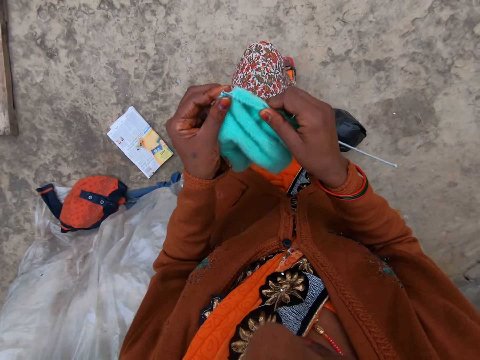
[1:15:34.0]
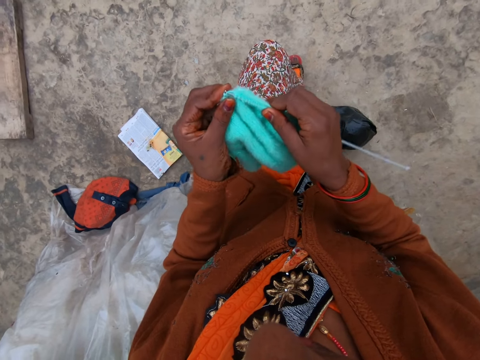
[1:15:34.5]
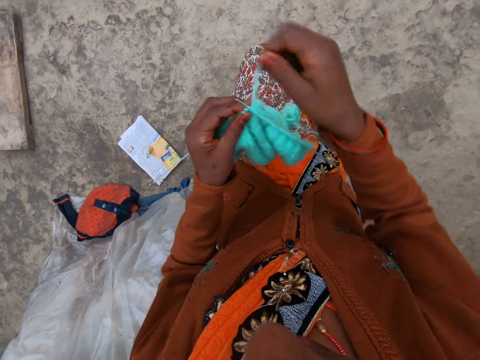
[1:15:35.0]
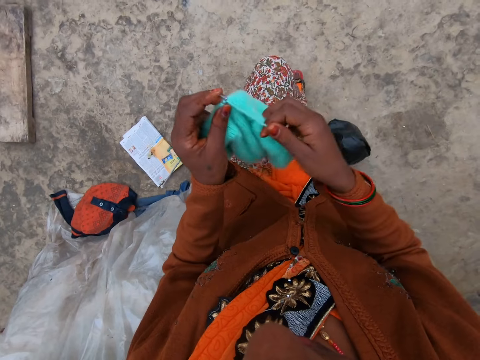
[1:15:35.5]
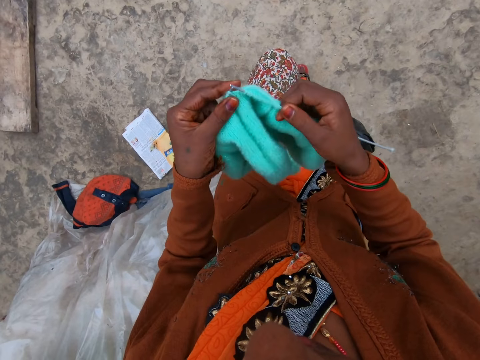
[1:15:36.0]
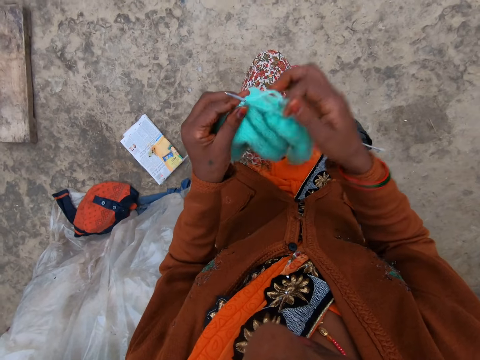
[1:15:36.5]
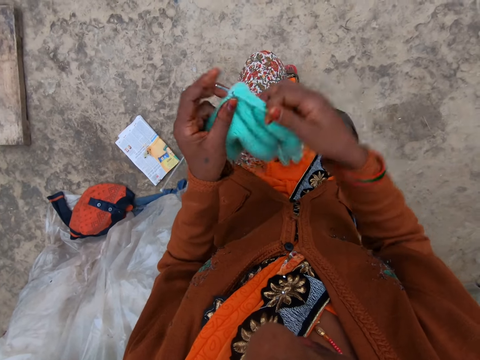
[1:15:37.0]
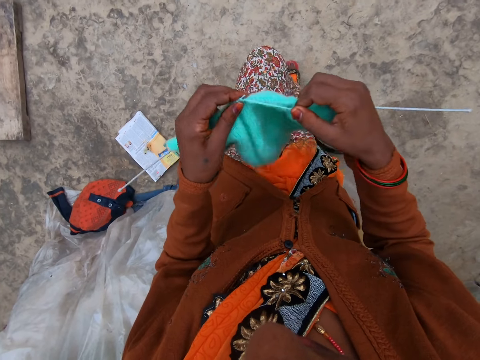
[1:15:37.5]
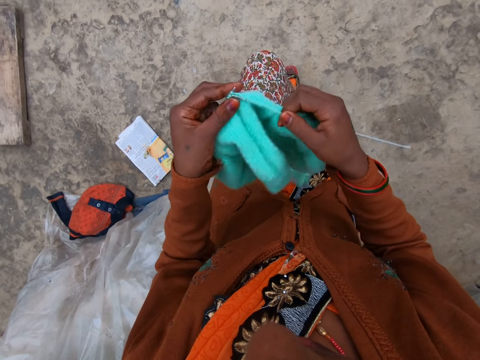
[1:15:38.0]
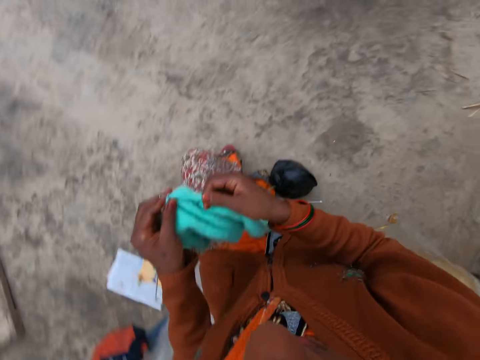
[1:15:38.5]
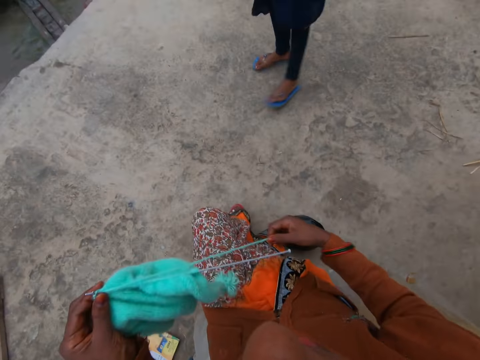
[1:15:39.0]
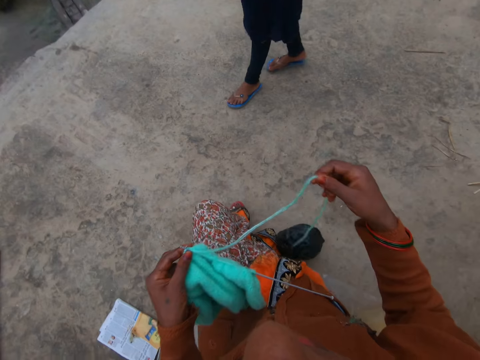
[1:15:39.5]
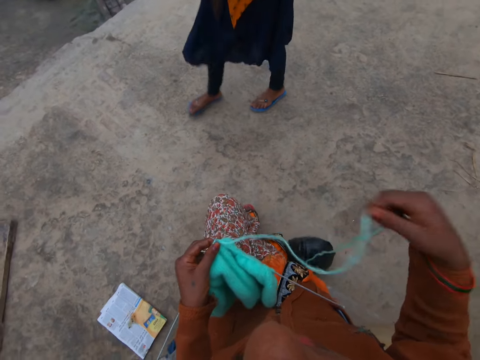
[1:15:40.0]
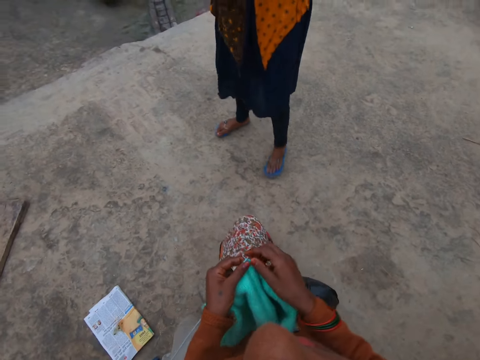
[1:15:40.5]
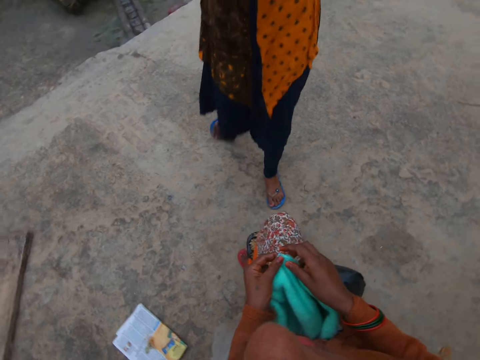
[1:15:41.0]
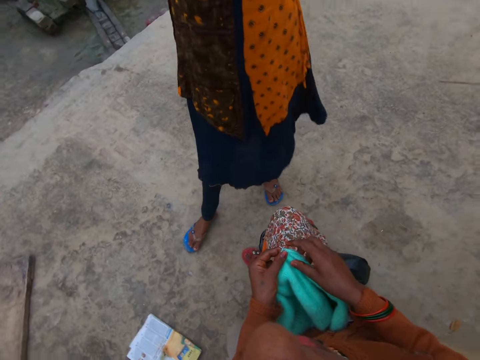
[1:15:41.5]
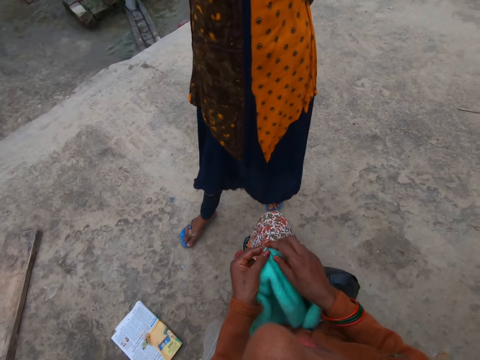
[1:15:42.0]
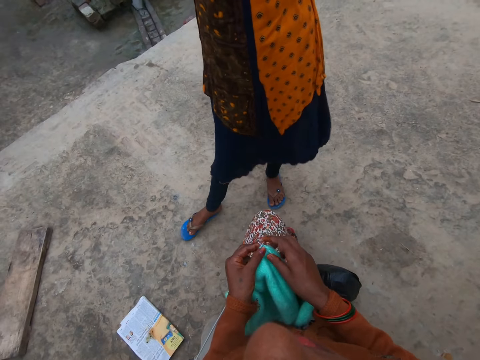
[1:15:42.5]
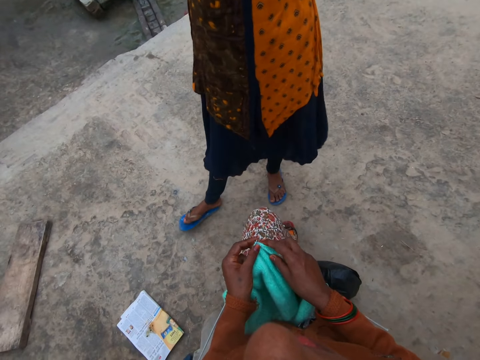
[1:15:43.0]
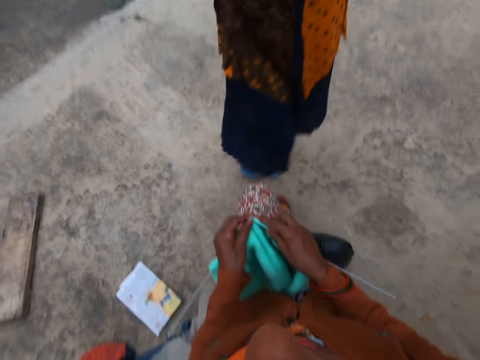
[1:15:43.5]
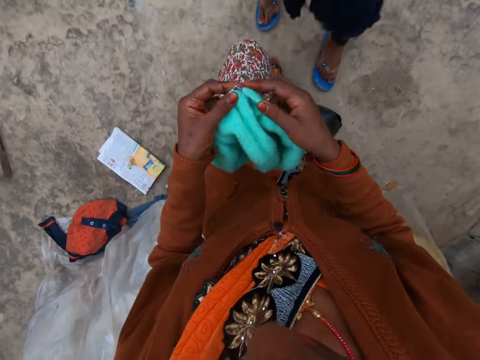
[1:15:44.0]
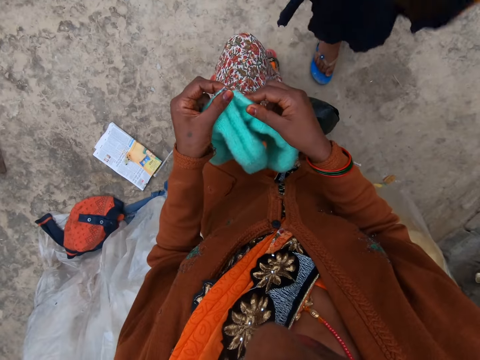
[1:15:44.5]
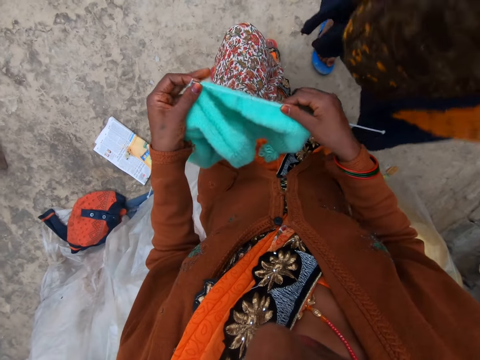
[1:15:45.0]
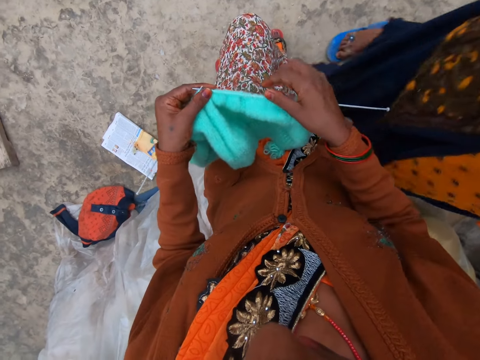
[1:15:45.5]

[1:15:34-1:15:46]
The camera wearer knits a piece of fabric with a knitting needle. She coils a knitting thread on the knitting needle. She knits the piece of fabric with the knitting needle. She coils the knitting thread on the knitting needle. She knits the piece of fabric with the knitting needle. She looks around a verandah. A lady walks towards the camera wearer. The camera wearer stretches the knitting thread with her hand. The lady walks around the verandah and interacts with the camera wearer. The camera wearer knits the piece of fabric with the knitting needle.

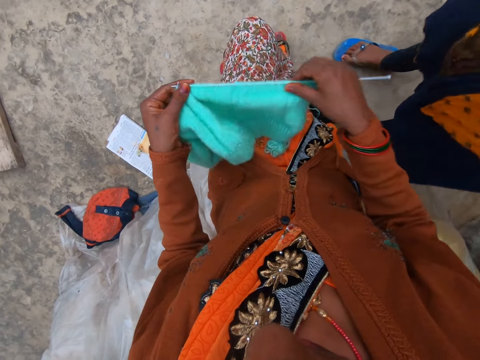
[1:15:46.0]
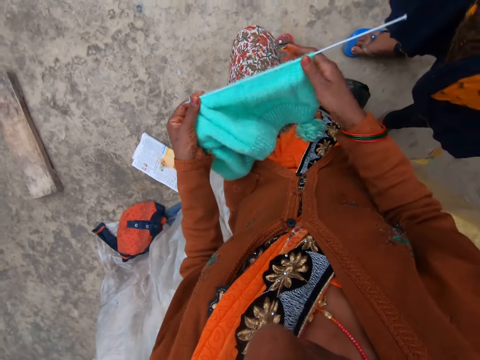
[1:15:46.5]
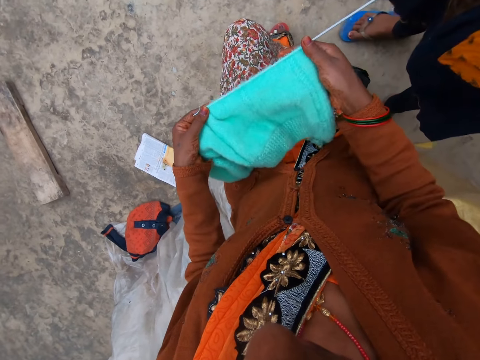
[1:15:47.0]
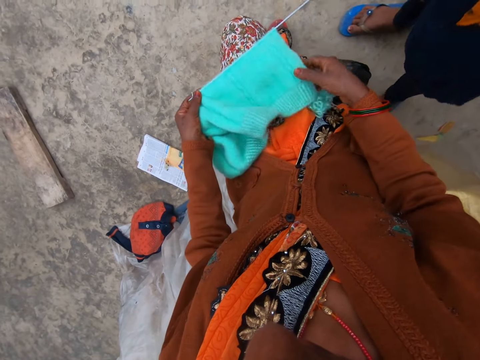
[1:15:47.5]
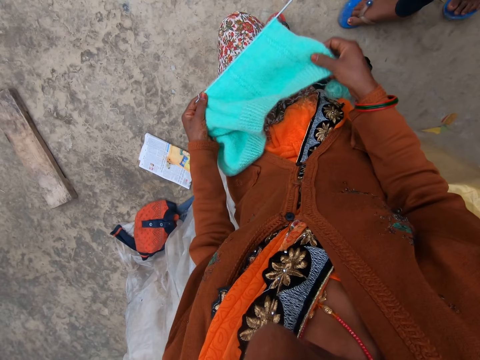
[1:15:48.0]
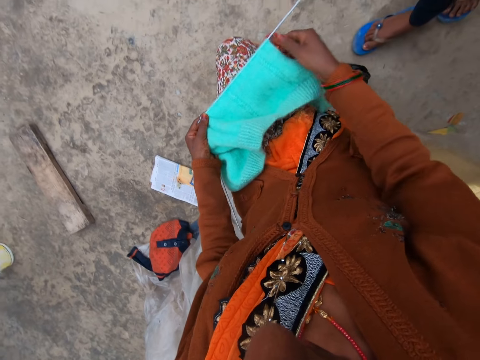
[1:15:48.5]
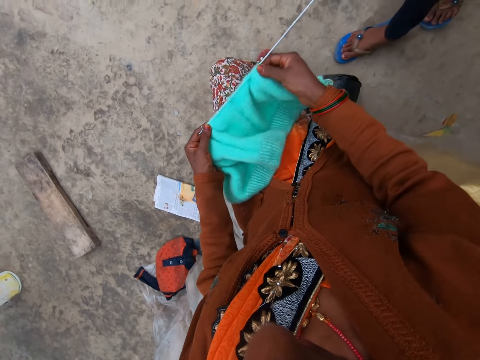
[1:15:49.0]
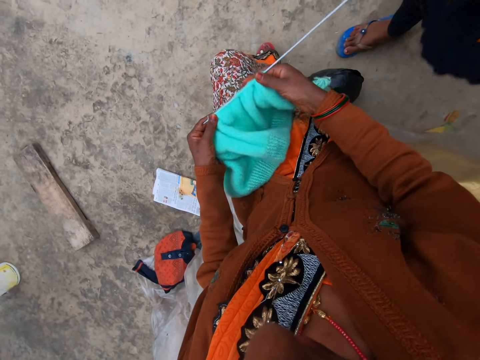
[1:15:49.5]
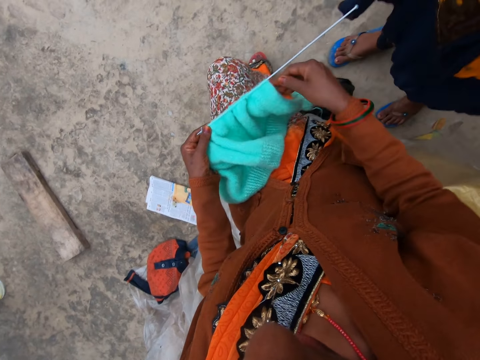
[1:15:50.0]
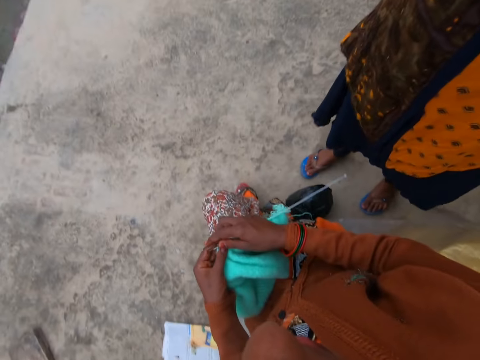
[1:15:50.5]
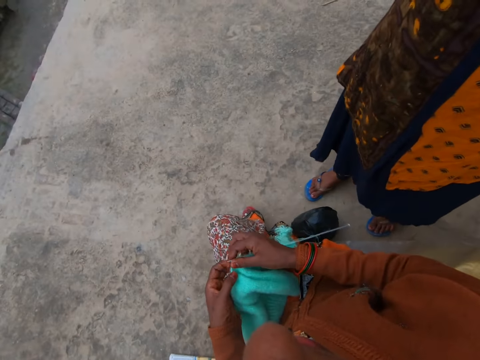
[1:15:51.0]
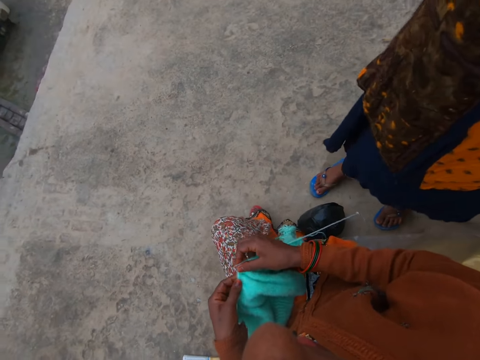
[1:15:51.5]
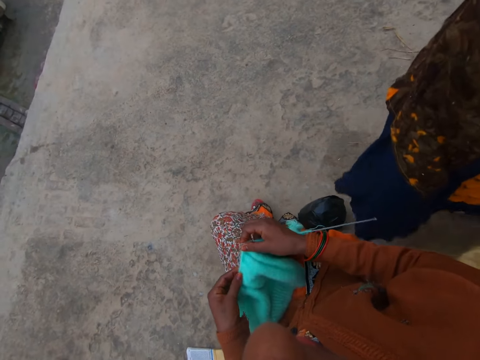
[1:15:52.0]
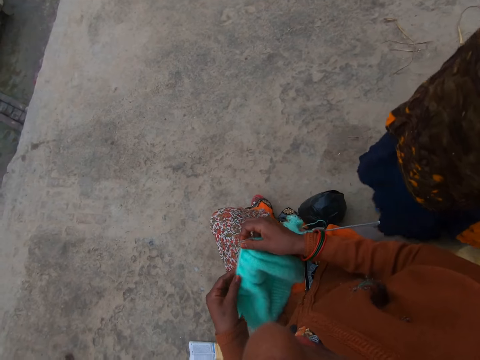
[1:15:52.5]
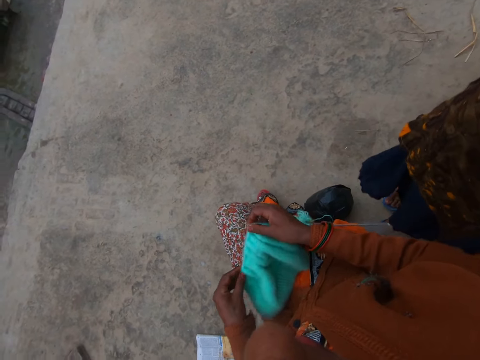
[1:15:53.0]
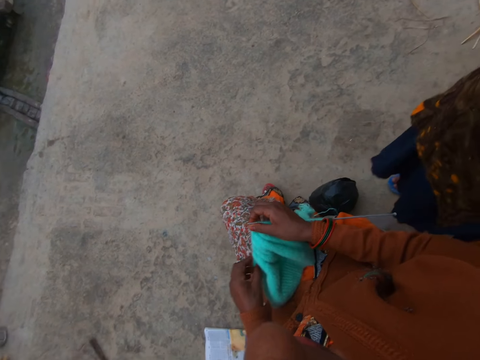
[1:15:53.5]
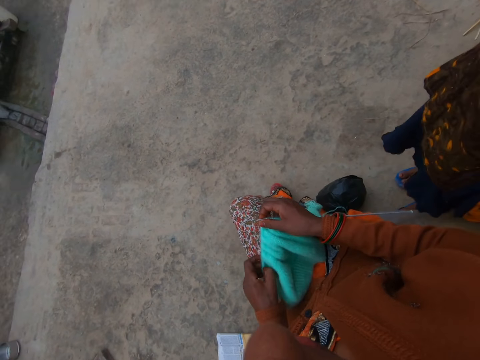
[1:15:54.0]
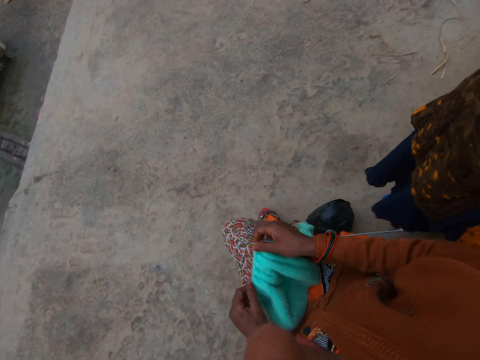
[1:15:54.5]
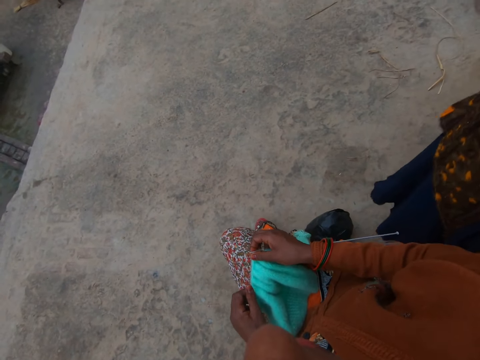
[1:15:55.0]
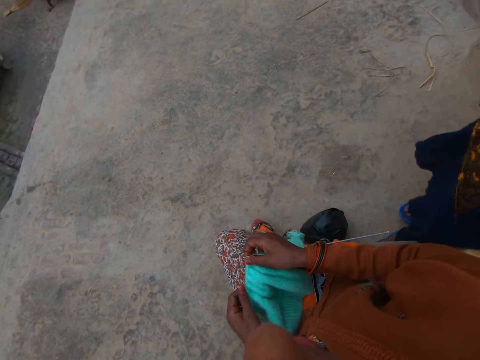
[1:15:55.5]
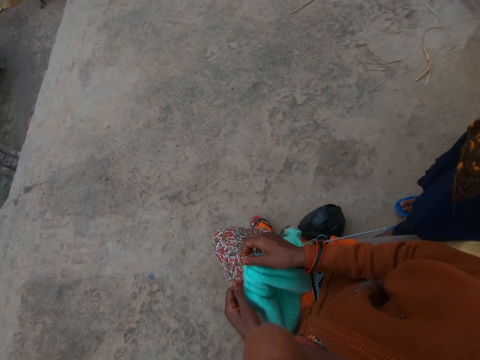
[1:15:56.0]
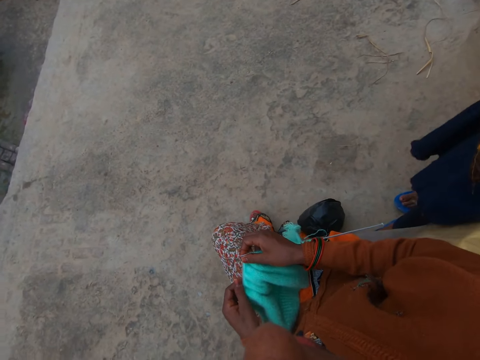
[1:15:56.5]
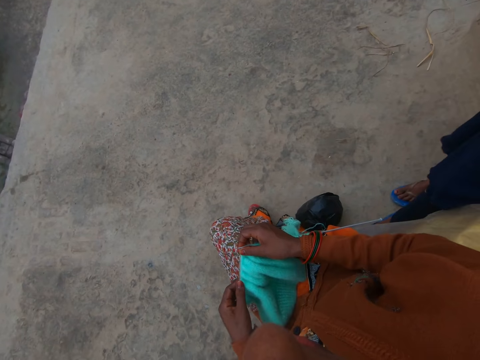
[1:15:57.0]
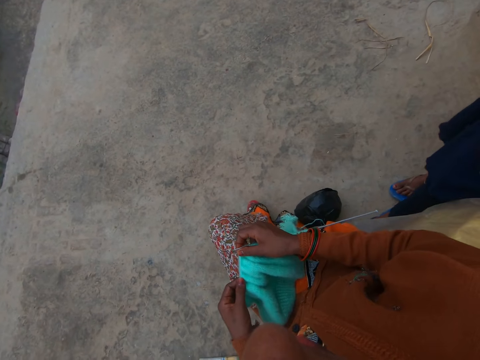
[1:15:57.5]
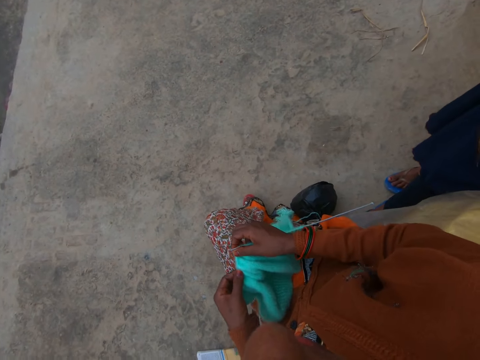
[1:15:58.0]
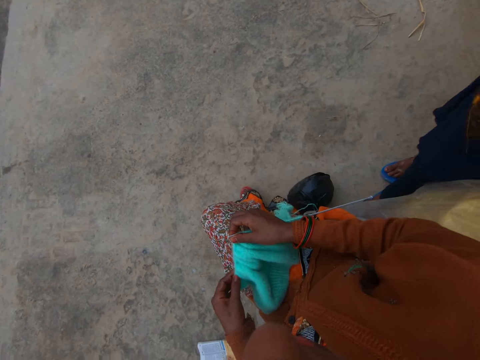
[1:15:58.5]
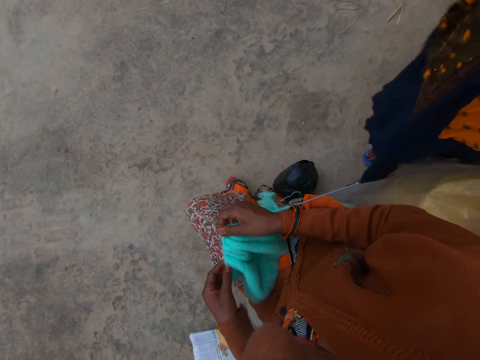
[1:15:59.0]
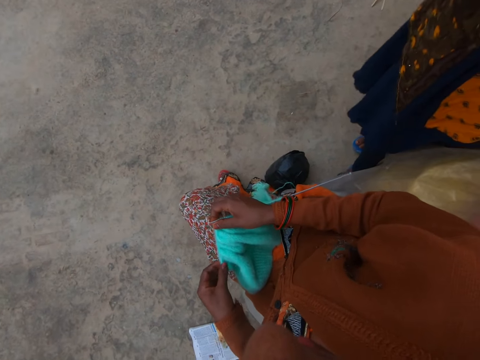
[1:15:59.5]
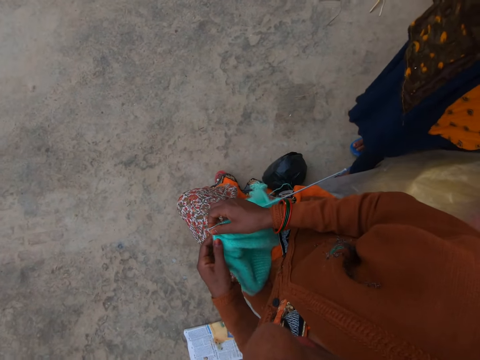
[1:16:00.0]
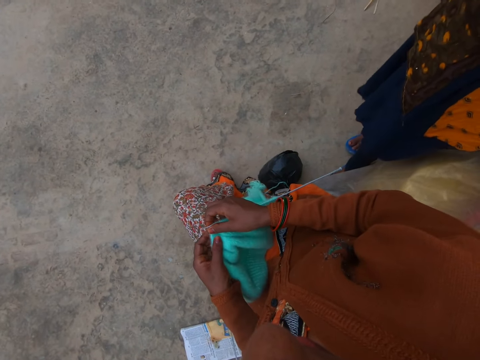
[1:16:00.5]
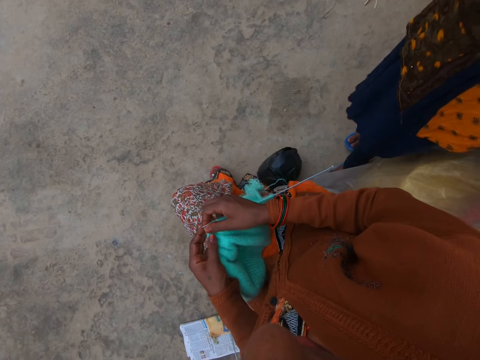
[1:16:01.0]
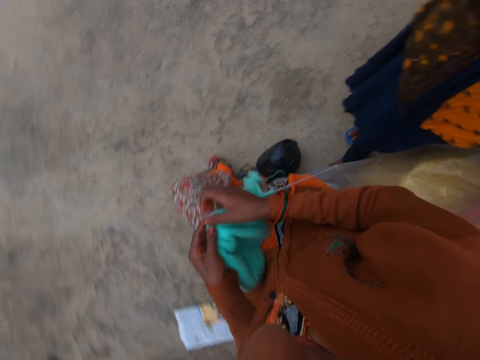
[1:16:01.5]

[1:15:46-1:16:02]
The camera wearer adjusts a knitted fabric on her lap. She adjusts the knitted fabric on a knitting needle. A lady interacts with the camera wearer. The camera wearer adjusts the knitted fabric on her lap. She adjusts the knitted fabric on the knitting needle.
